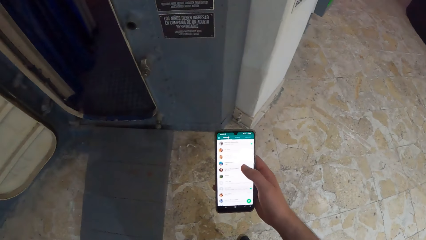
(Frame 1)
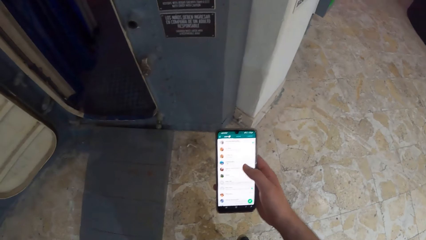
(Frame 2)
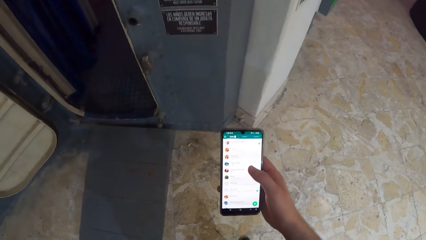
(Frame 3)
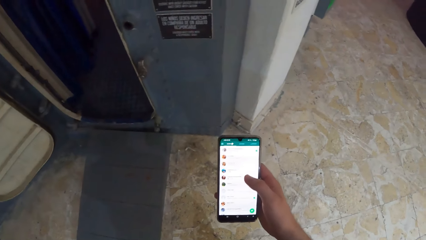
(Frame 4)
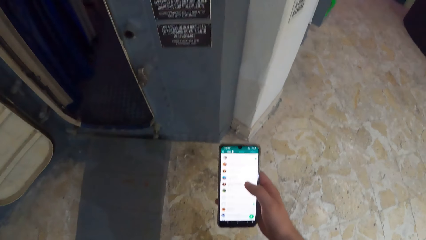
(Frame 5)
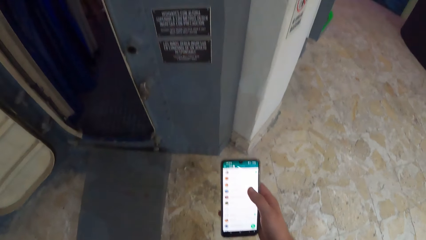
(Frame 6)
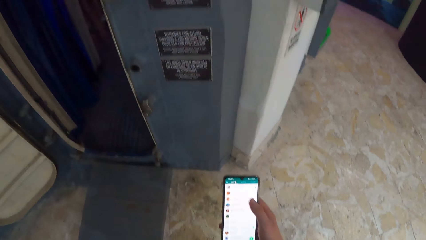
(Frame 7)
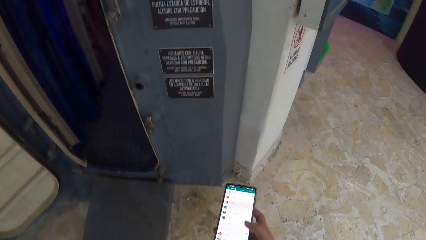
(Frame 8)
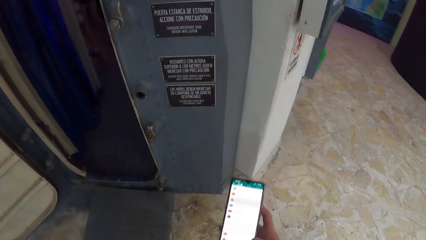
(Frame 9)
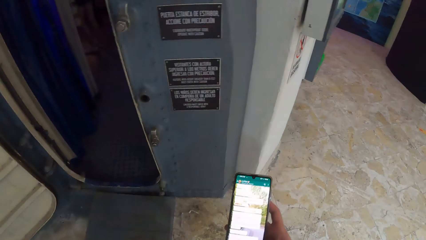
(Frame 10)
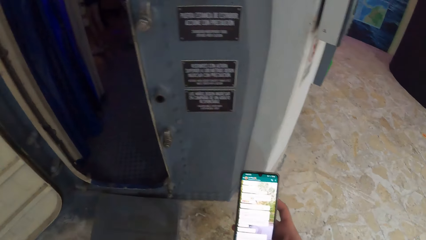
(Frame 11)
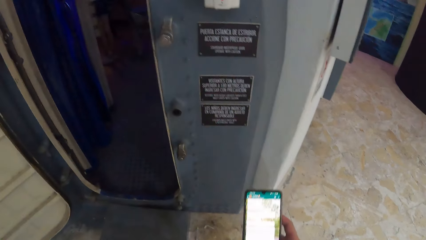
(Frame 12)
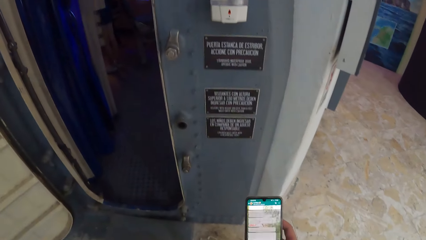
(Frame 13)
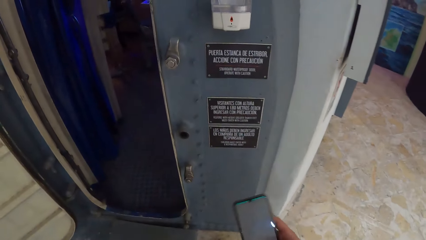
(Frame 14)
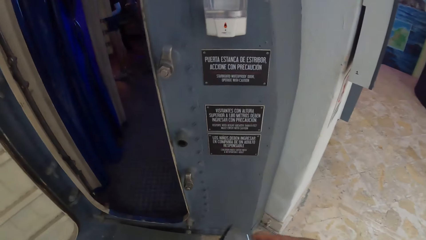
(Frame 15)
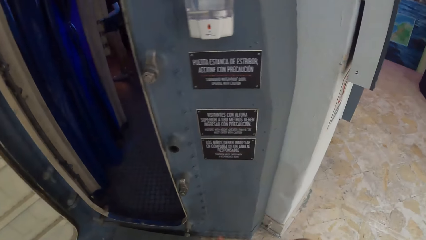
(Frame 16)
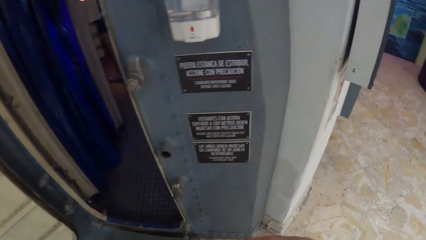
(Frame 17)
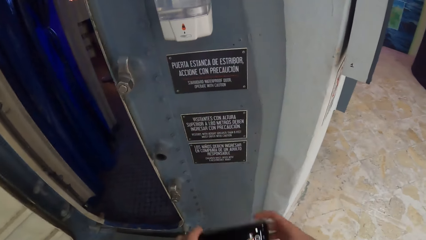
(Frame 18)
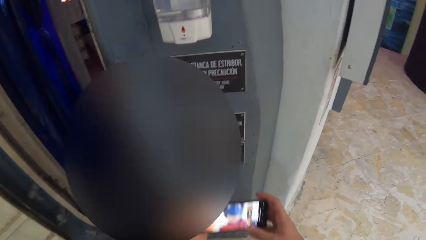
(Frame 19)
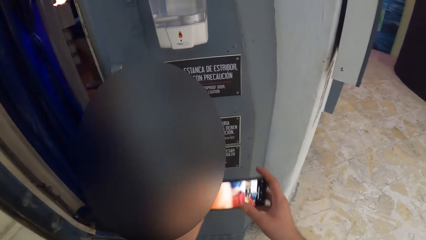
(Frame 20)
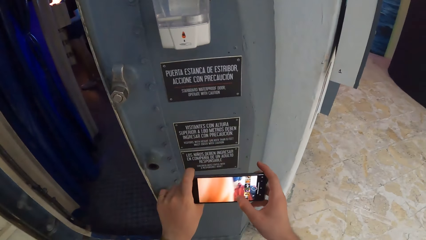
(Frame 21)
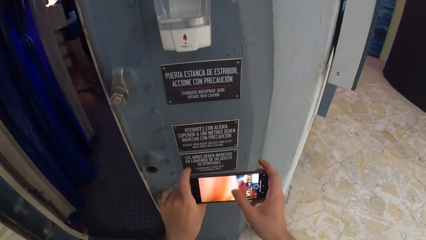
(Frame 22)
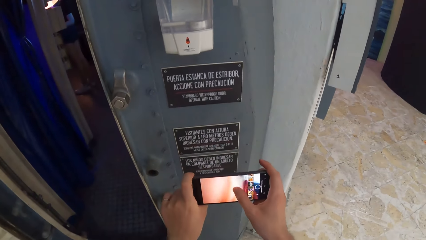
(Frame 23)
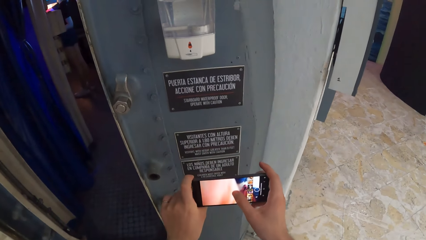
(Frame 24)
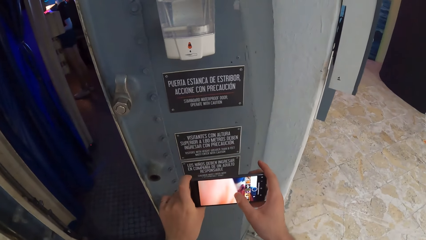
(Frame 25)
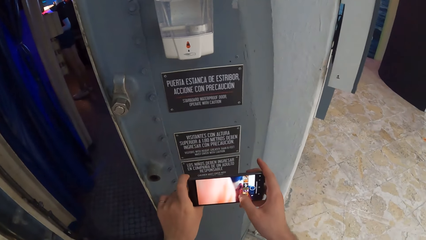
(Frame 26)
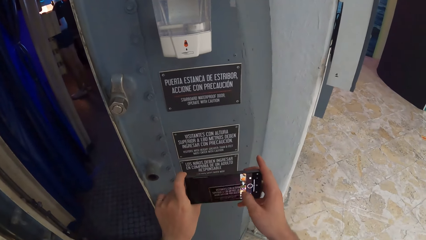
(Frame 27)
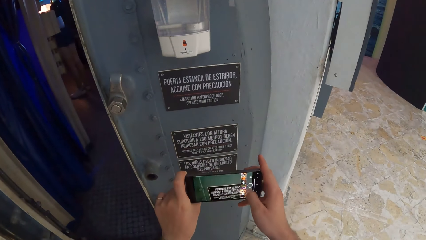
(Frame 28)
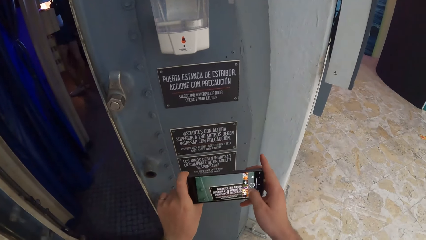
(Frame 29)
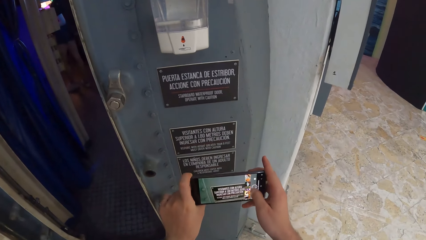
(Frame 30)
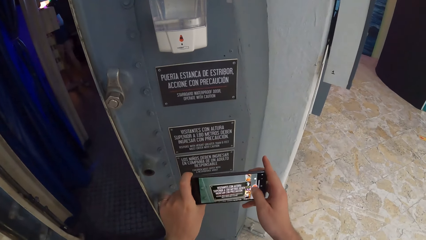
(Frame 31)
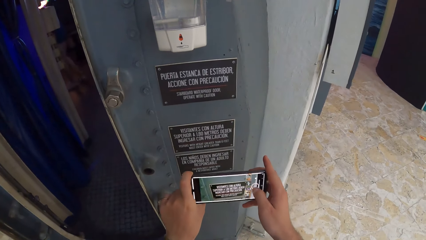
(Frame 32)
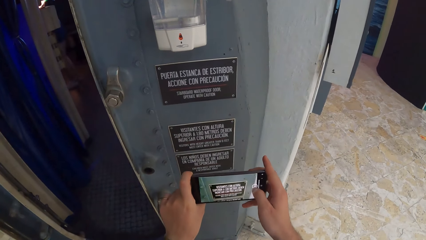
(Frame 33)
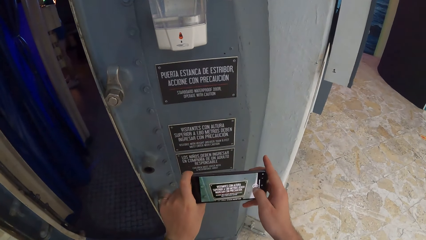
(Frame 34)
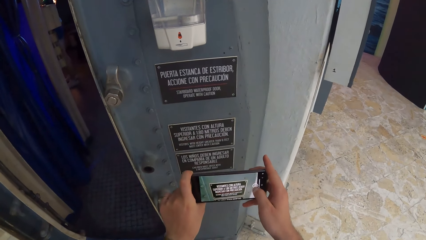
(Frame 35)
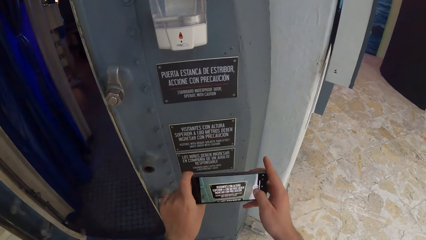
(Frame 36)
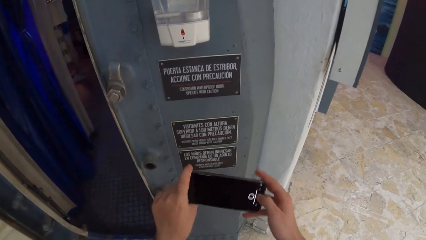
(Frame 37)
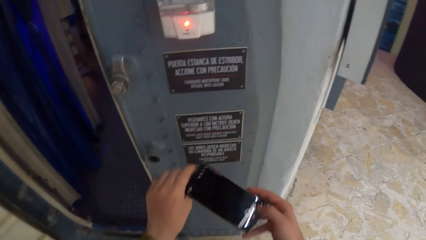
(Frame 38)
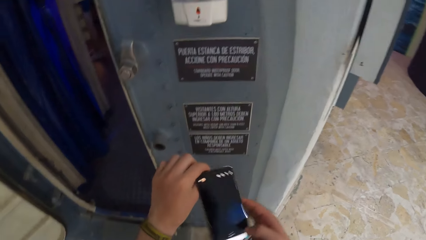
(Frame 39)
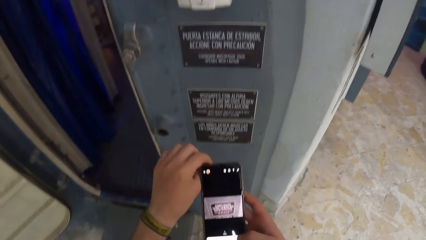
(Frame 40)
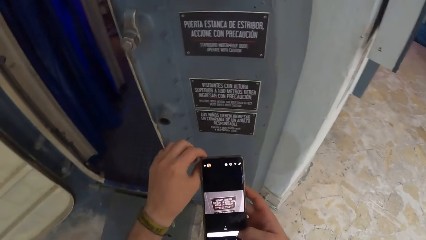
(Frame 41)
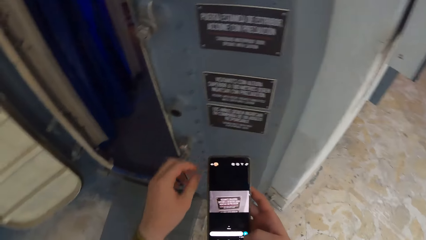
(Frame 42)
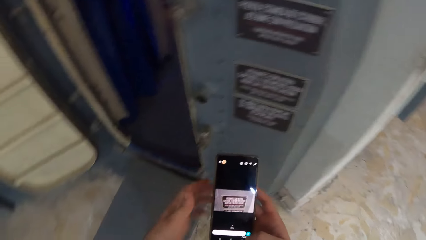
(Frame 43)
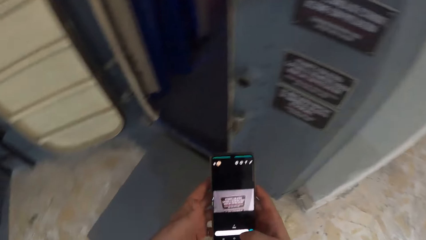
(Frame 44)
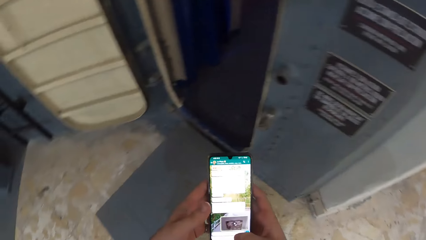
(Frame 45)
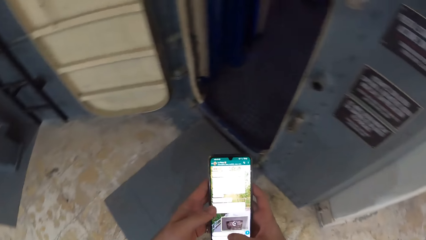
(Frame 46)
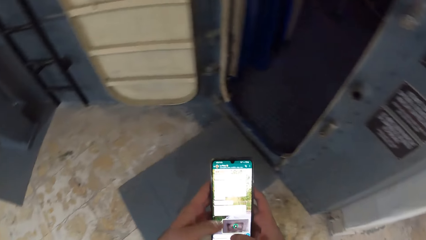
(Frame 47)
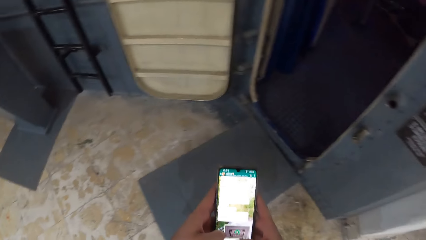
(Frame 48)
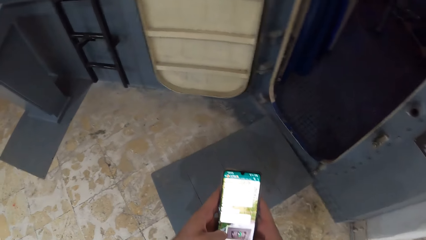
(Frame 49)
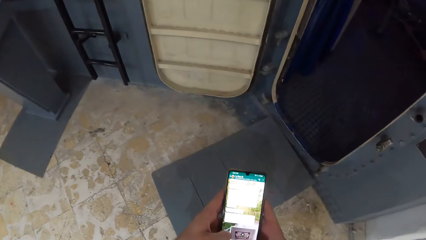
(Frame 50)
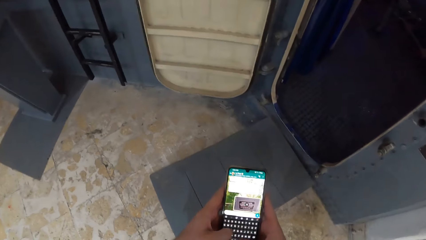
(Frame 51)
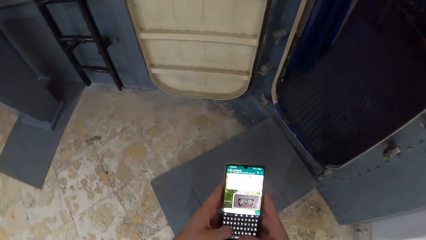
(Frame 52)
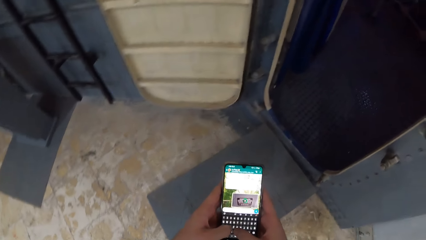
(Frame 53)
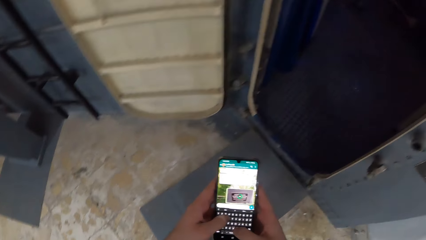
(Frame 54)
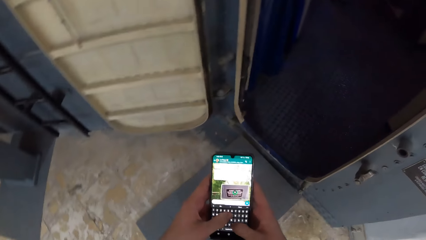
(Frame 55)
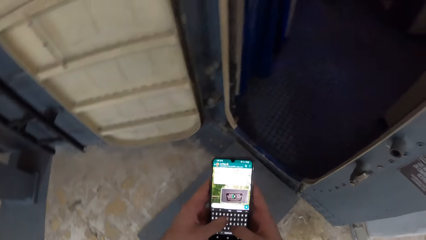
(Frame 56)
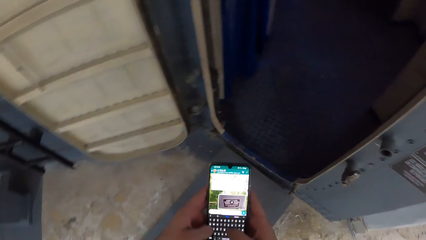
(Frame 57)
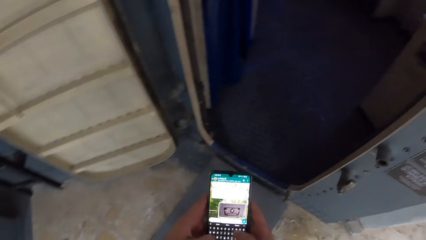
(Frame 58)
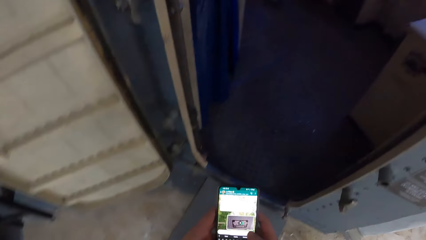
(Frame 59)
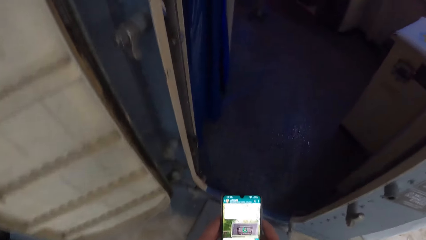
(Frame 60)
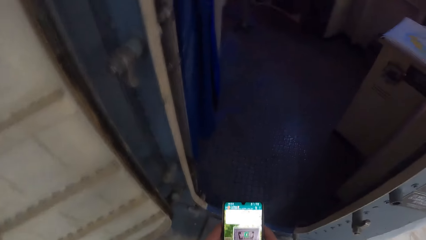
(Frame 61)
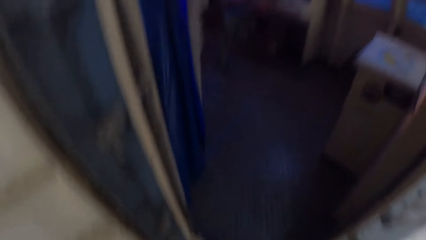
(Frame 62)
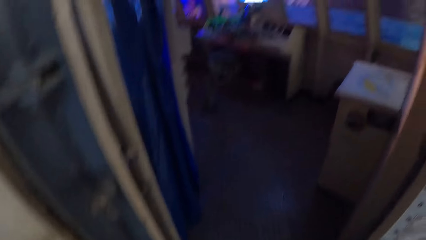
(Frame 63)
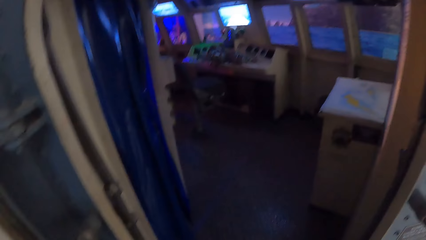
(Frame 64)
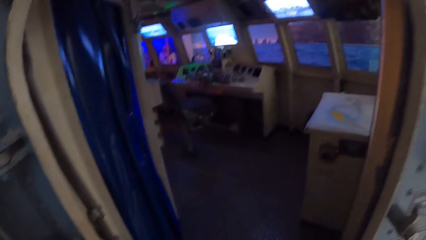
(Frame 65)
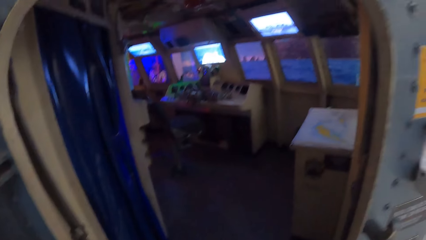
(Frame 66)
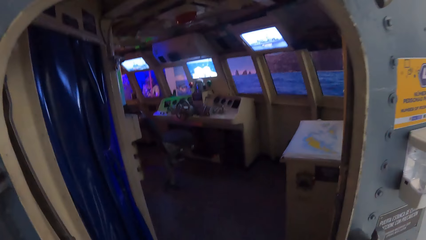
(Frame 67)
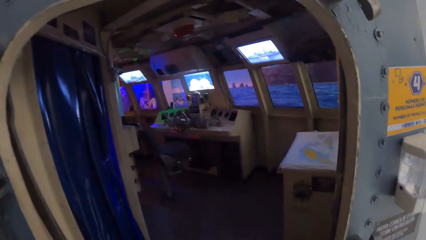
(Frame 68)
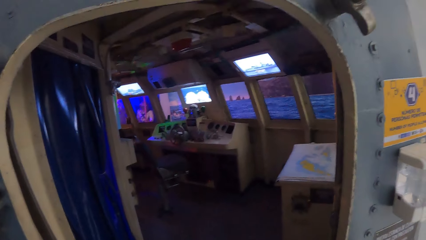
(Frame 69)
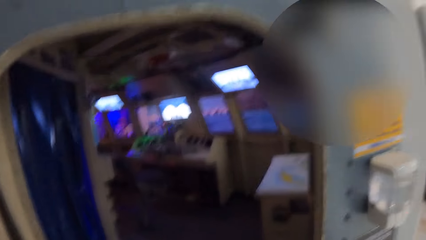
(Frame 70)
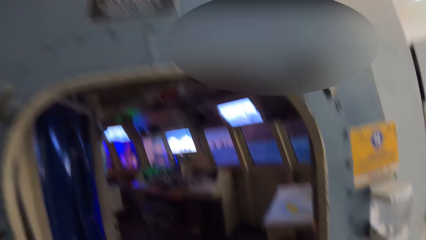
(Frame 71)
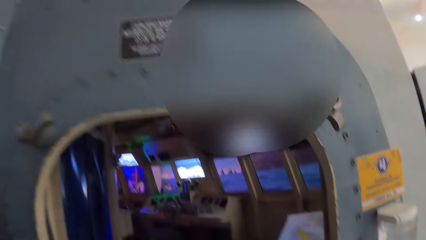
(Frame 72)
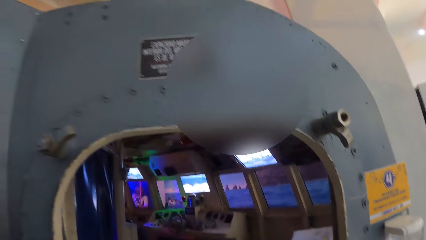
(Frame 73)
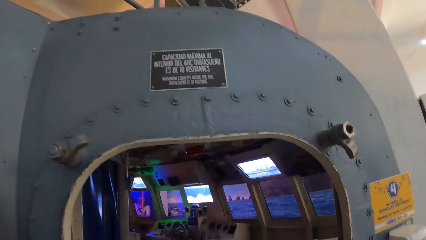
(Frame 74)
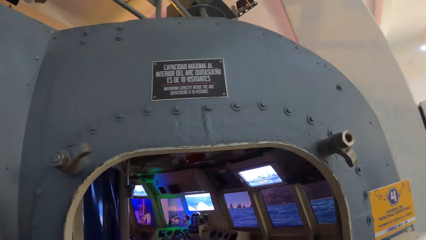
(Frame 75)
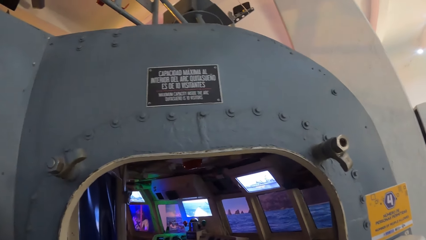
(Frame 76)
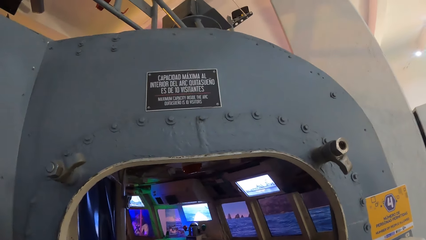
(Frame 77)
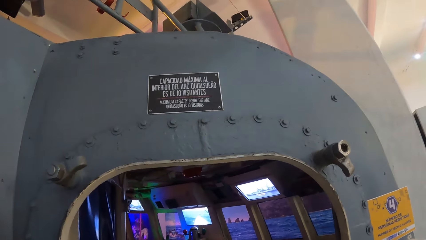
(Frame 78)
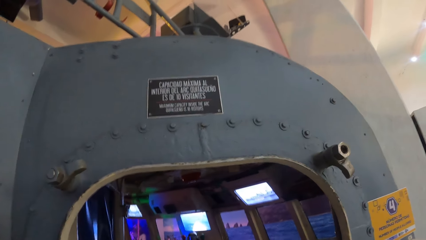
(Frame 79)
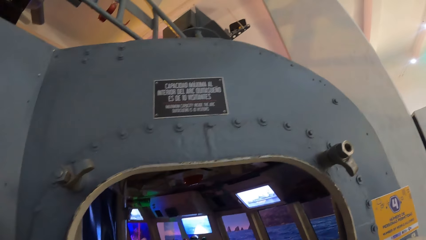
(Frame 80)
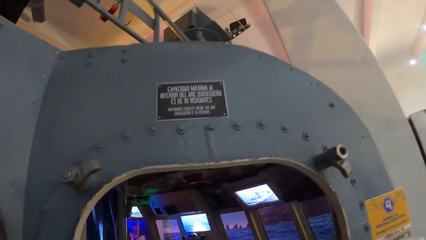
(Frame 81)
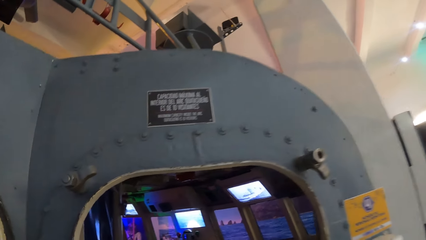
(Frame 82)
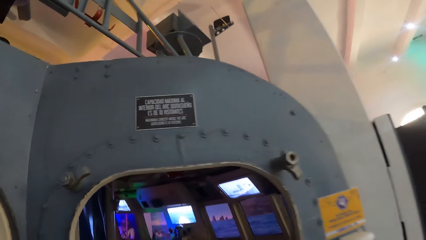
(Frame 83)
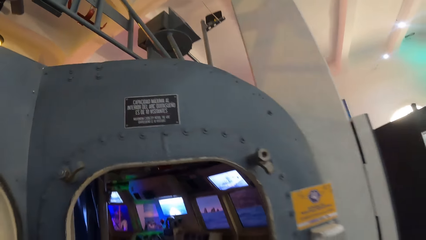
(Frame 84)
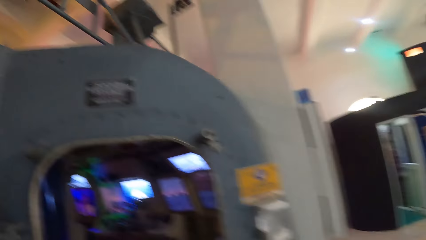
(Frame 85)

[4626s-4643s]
The camera wearer takes a photo of a label using the phone. They operate the phone.
